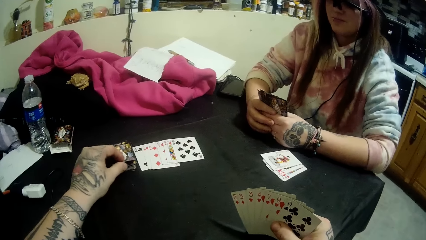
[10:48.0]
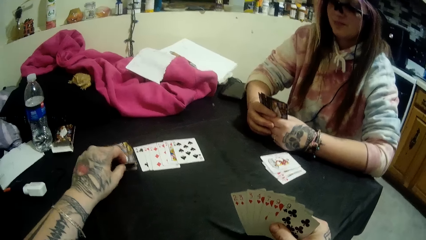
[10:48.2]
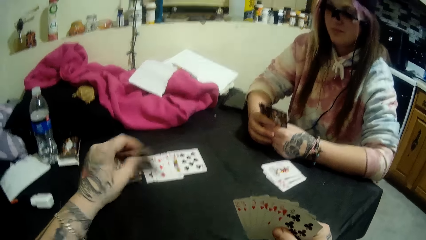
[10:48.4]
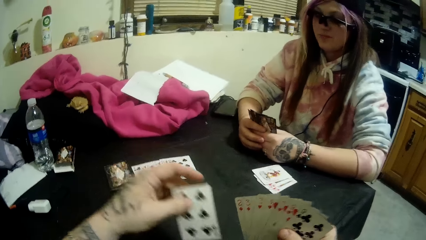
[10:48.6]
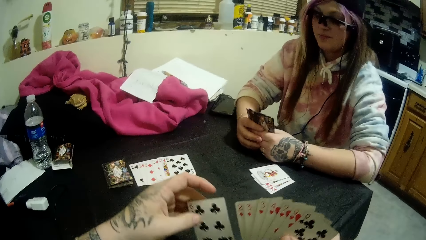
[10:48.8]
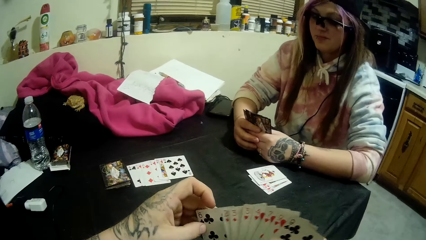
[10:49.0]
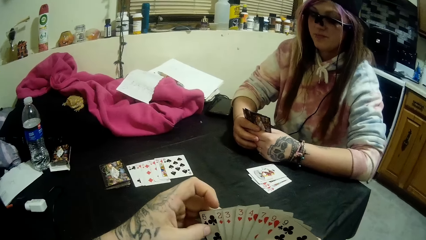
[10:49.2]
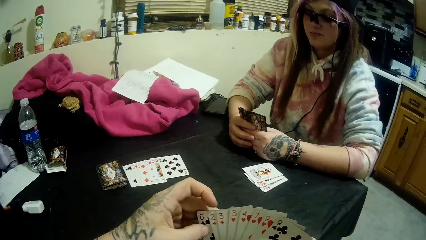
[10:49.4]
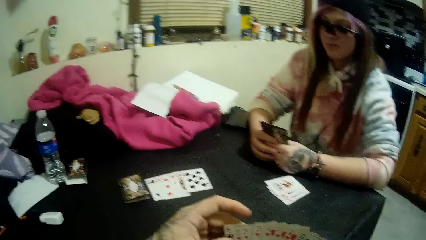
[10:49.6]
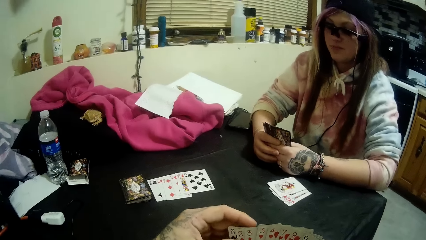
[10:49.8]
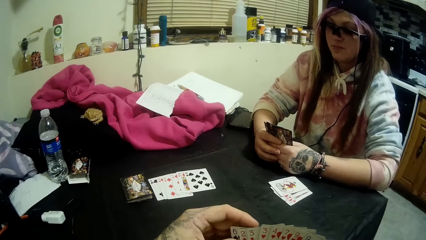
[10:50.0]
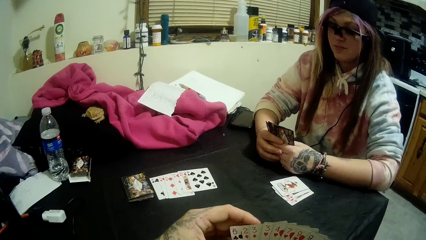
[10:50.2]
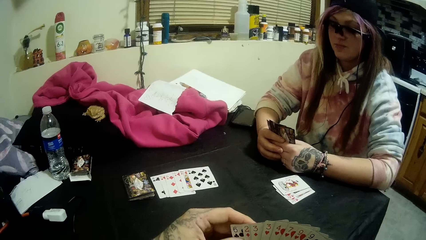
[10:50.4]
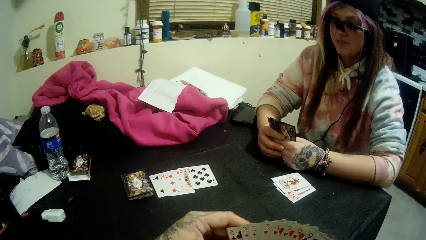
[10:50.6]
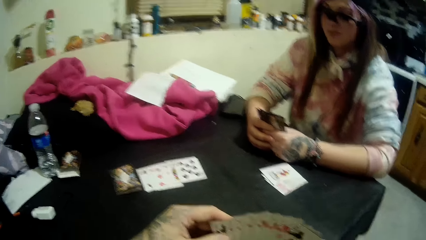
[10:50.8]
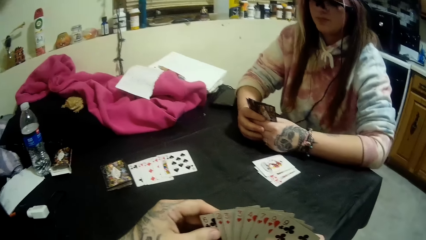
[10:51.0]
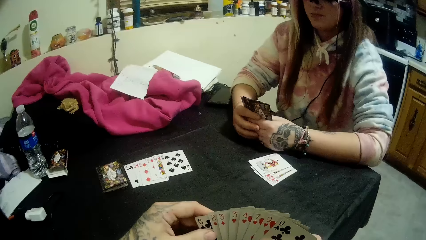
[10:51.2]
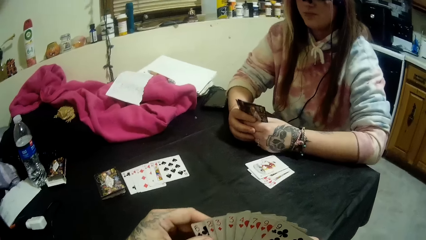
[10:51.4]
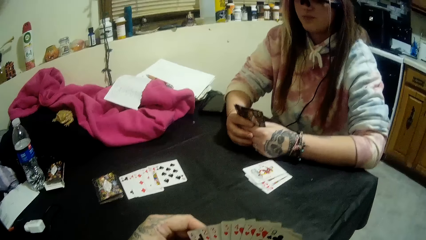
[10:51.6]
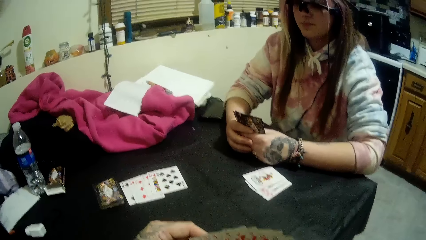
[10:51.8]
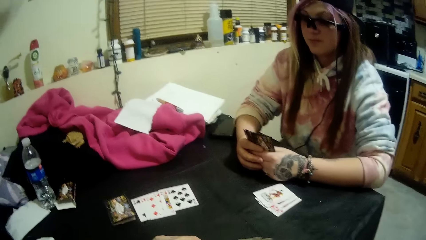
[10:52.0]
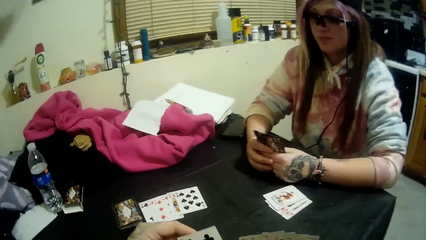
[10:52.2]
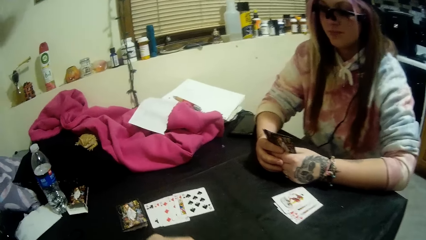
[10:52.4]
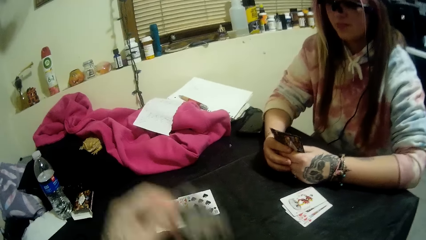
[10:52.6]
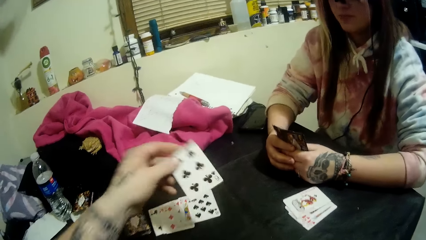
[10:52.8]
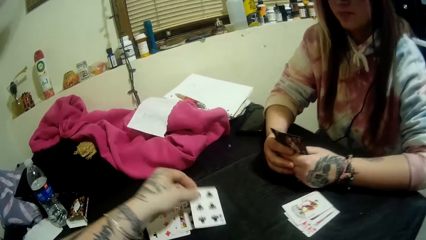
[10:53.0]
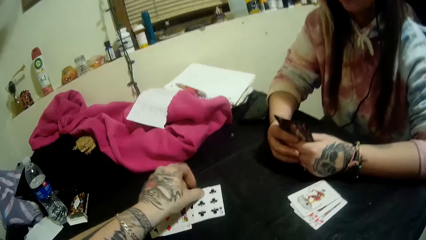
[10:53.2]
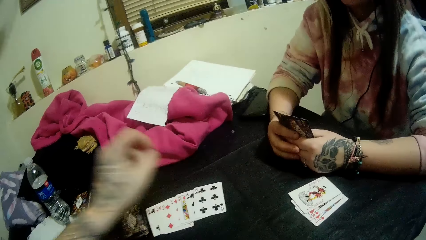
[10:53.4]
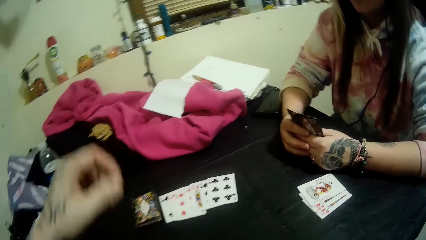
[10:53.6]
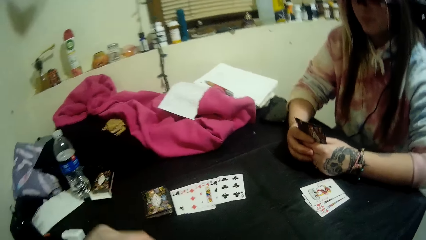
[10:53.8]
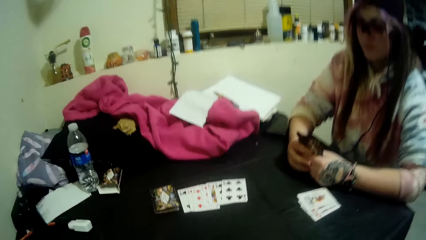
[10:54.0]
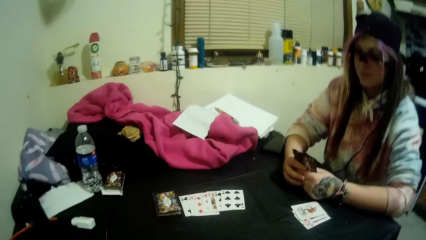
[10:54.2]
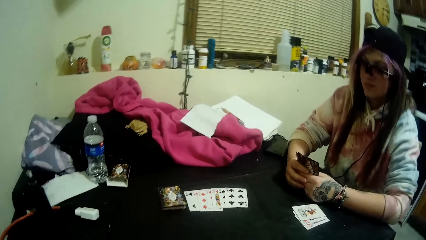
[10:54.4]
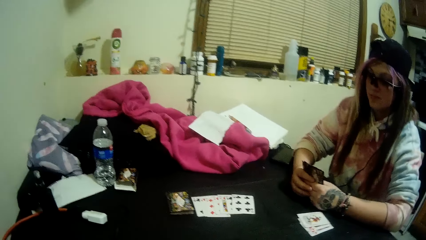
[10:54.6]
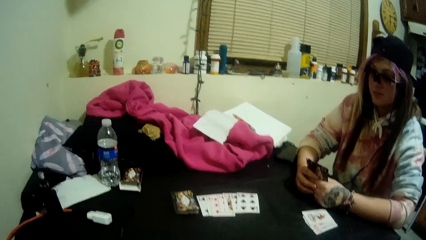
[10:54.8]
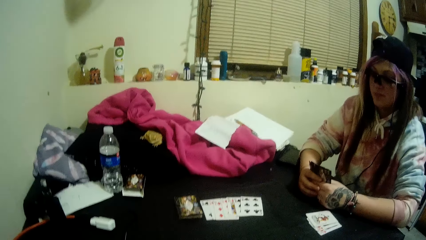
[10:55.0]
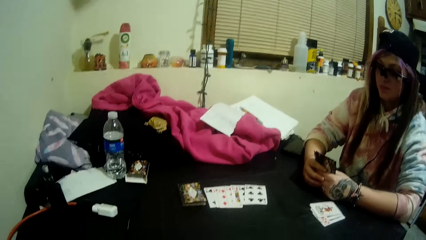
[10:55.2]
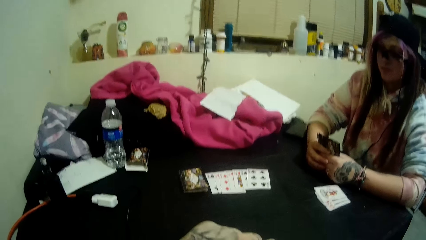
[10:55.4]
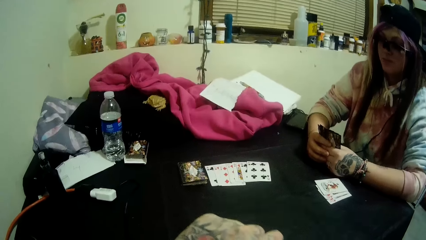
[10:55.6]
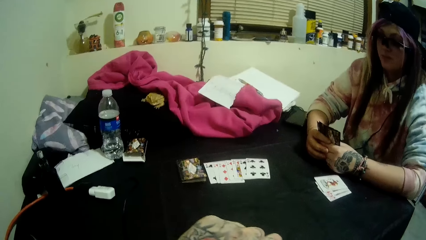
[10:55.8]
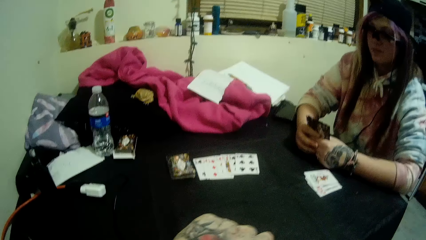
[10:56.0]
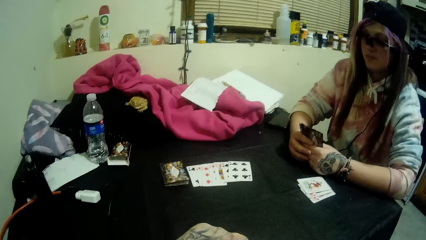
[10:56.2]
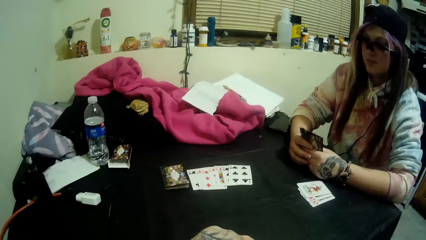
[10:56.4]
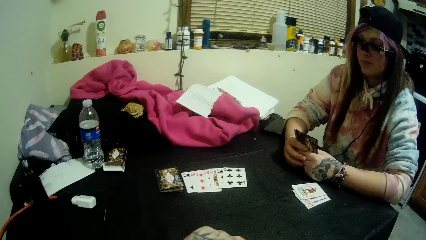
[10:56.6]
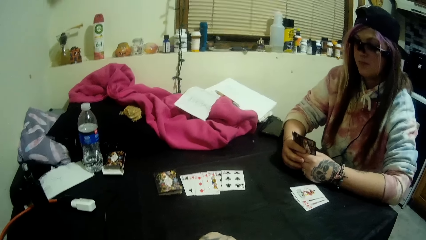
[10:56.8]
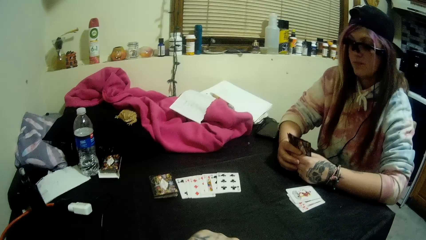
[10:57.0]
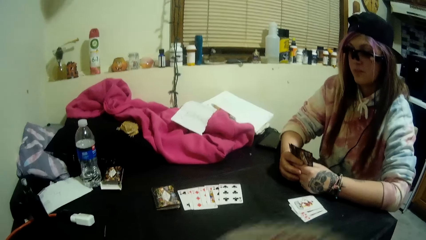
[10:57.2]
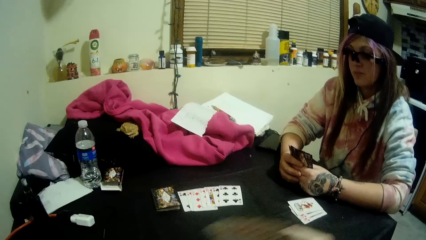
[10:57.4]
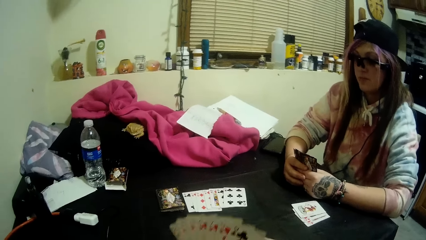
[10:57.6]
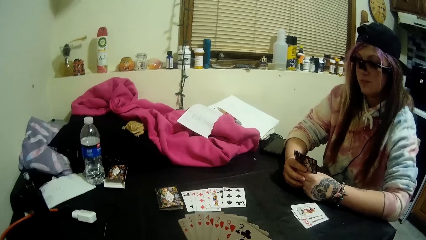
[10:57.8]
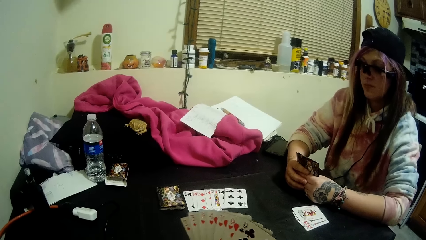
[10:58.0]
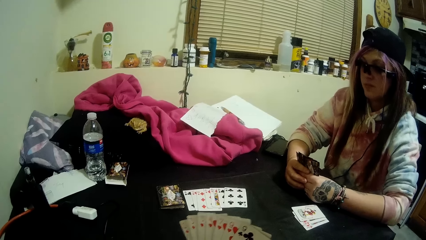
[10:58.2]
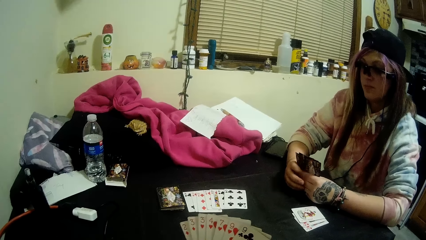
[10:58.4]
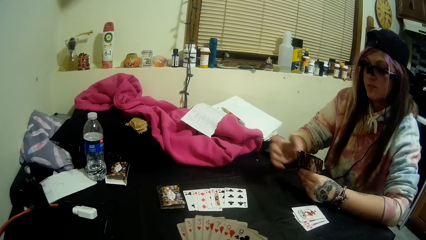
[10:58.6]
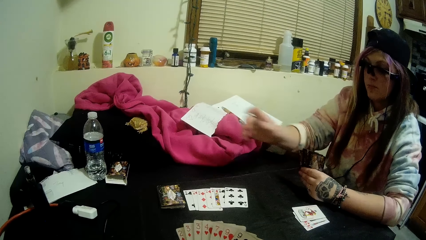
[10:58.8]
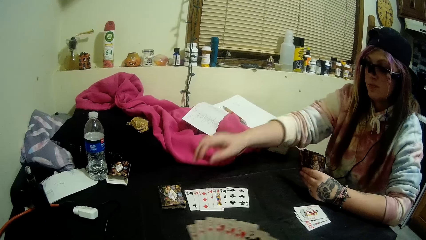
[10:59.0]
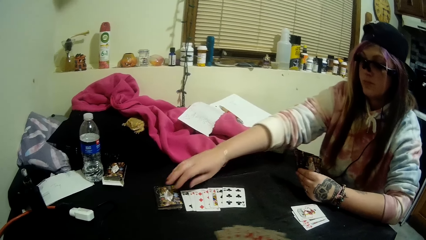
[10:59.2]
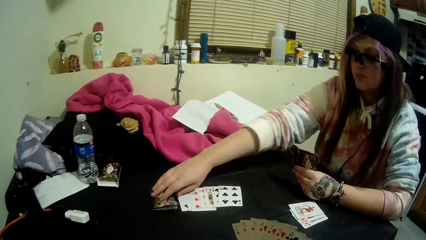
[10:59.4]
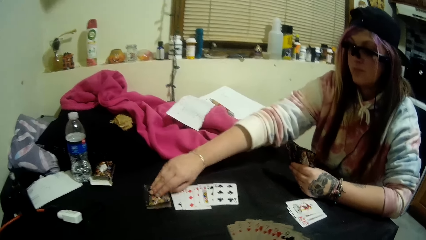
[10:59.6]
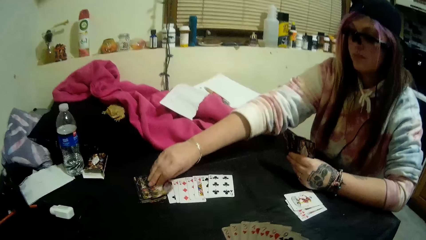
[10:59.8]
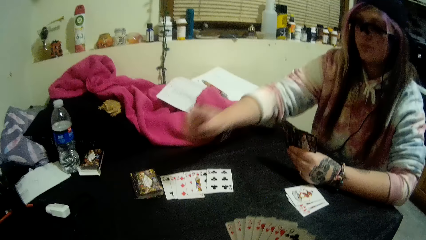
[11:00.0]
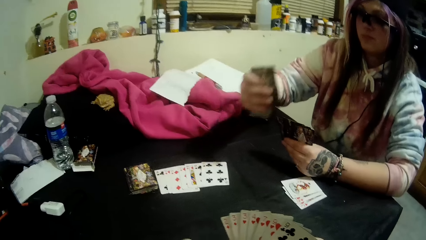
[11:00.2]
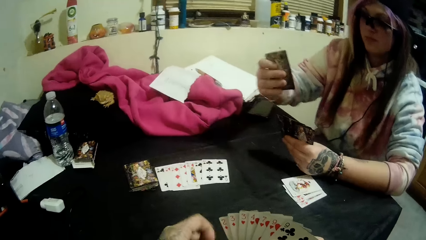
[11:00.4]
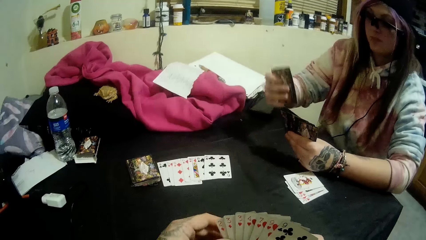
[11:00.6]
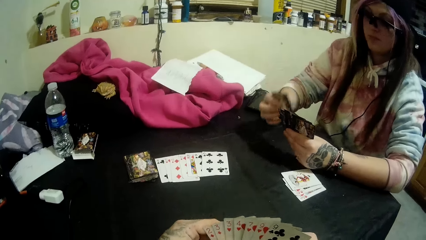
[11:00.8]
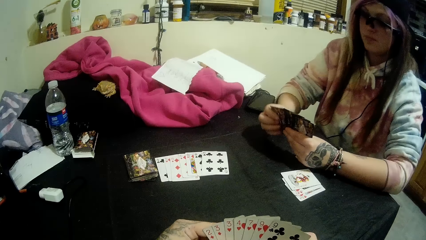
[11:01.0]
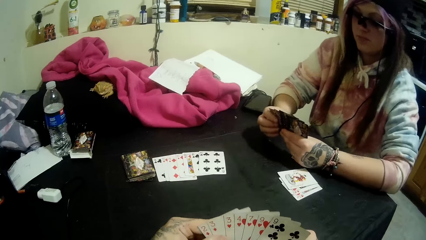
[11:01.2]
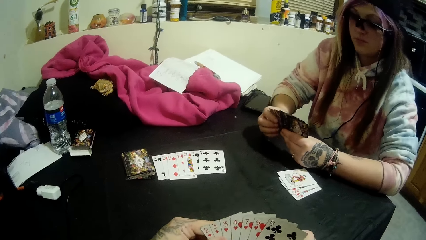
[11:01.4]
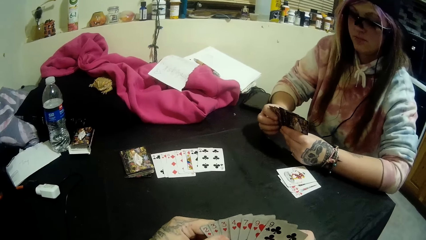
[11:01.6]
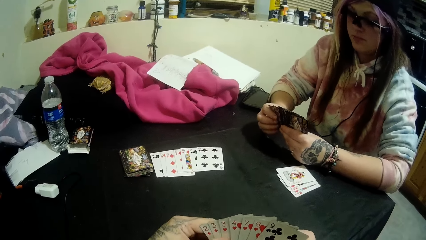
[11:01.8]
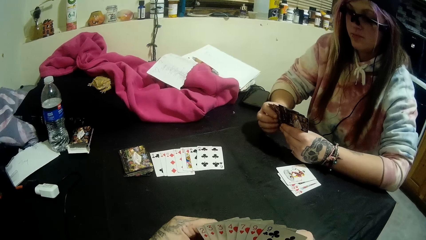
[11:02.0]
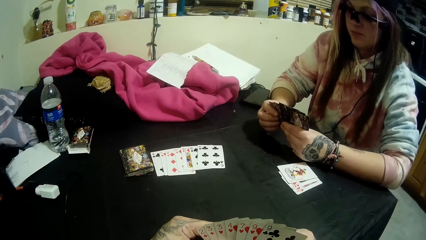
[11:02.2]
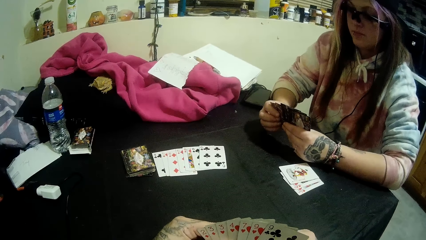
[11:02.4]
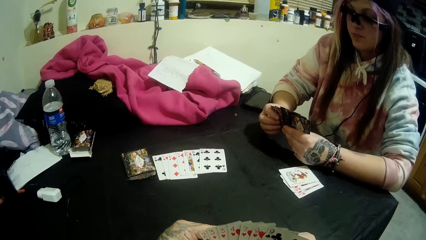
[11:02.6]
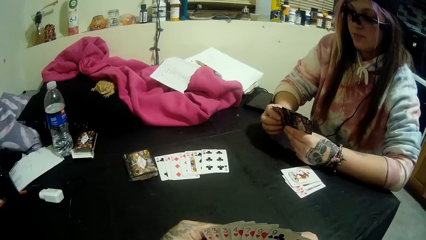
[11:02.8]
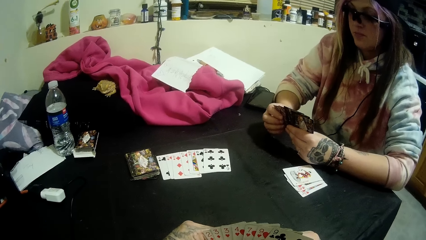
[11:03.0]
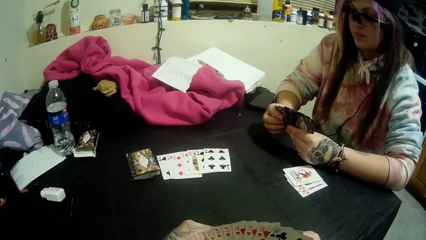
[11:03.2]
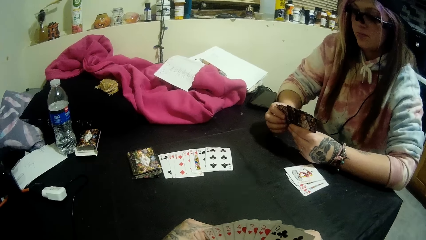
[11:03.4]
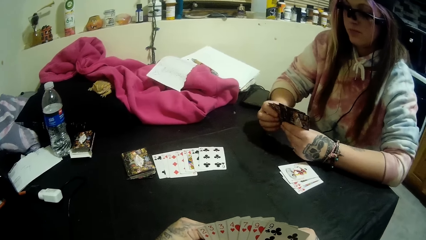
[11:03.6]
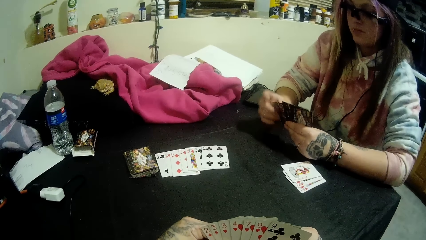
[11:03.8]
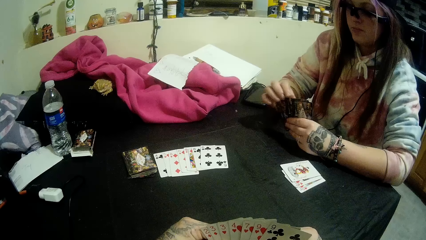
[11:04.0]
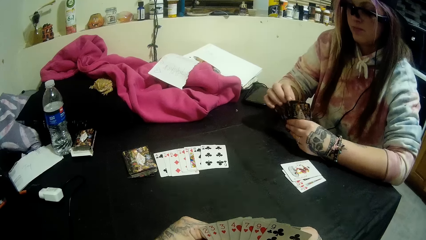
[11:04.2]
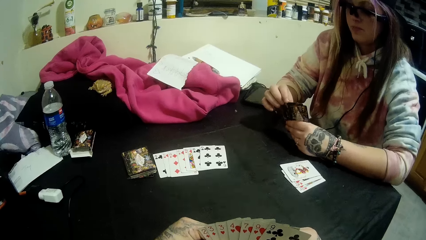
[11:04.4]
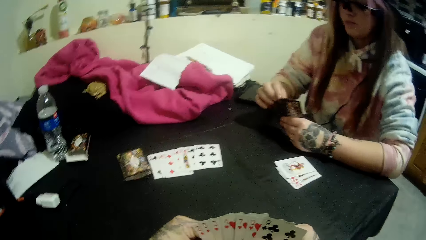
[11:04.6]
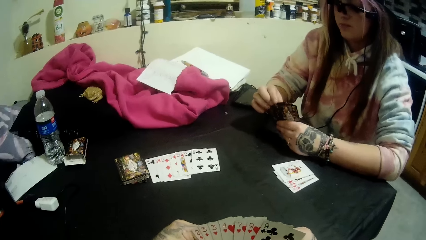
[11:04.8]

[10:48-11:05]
The camera wearer places the card on his deck. He stares at the cards. He pulls a card from his deck. He drops a card in his hands on the cards beside the stack of cards. He stares at the cards. He stares at his cards. The woman picks a card from the stack of cards with her right hand. The camera wearer holds the cards with both his hands and stares at his cards.
